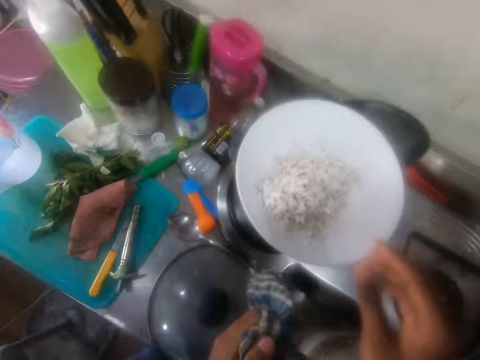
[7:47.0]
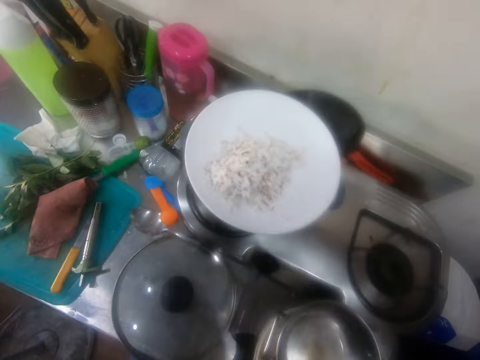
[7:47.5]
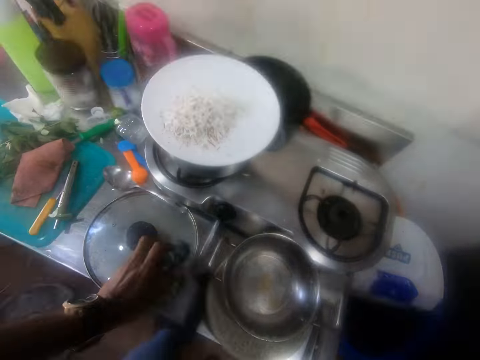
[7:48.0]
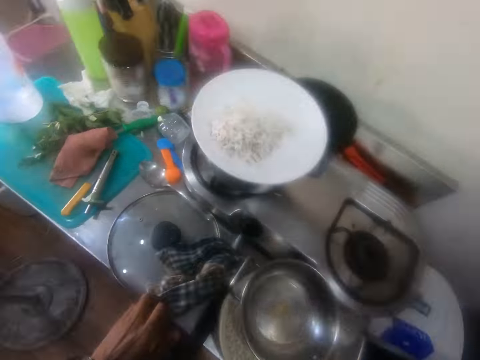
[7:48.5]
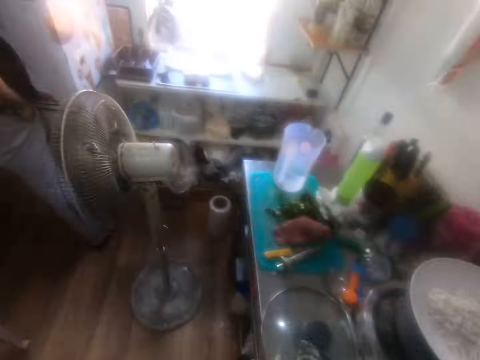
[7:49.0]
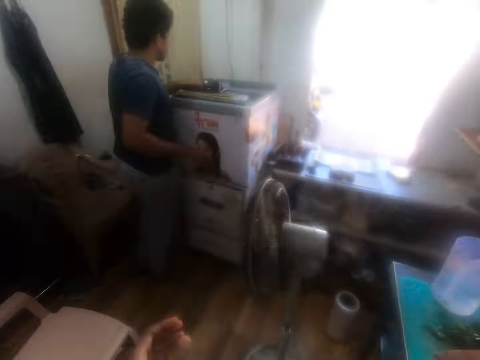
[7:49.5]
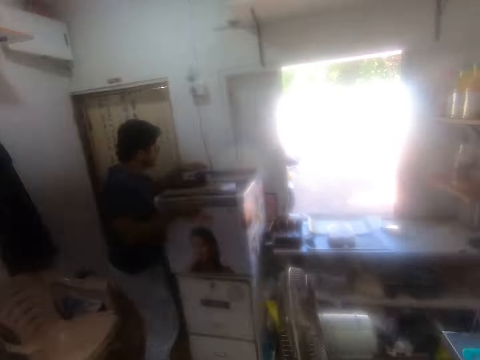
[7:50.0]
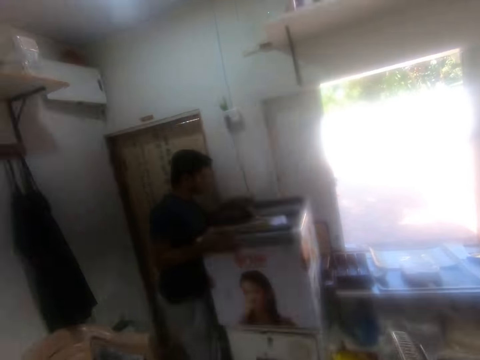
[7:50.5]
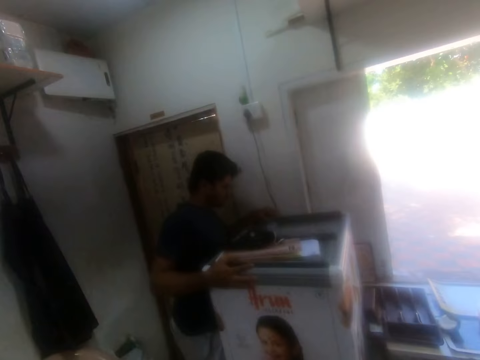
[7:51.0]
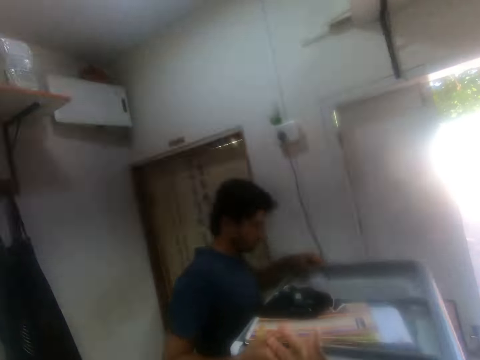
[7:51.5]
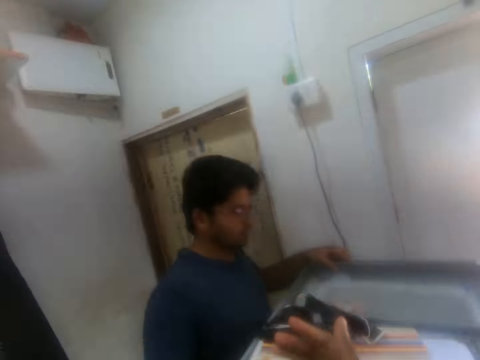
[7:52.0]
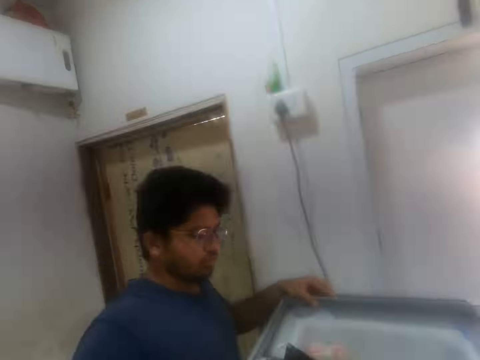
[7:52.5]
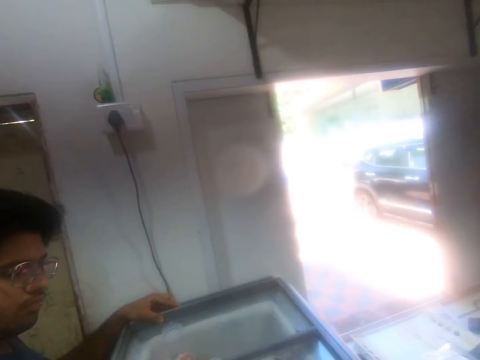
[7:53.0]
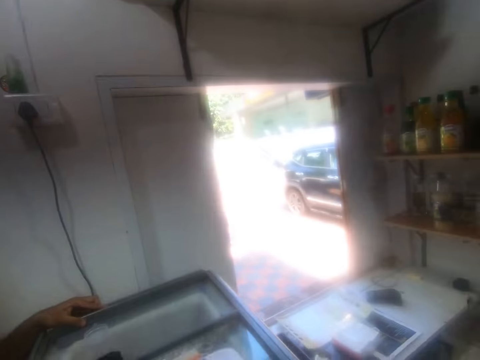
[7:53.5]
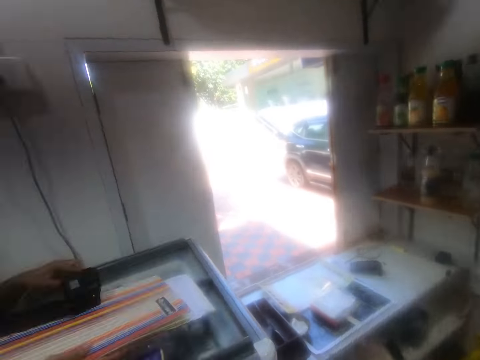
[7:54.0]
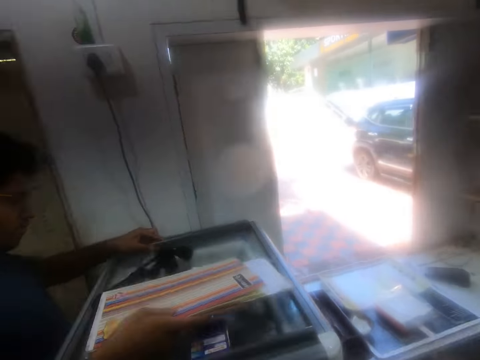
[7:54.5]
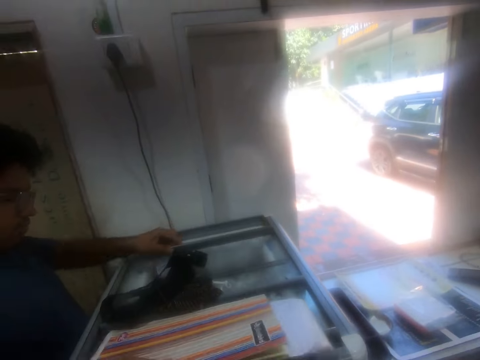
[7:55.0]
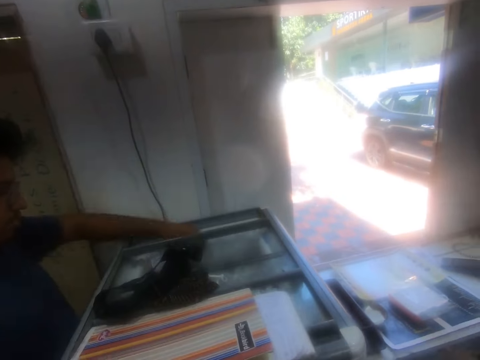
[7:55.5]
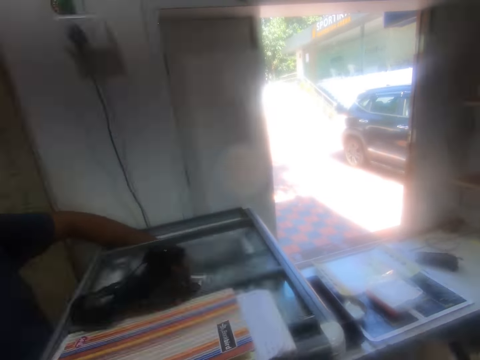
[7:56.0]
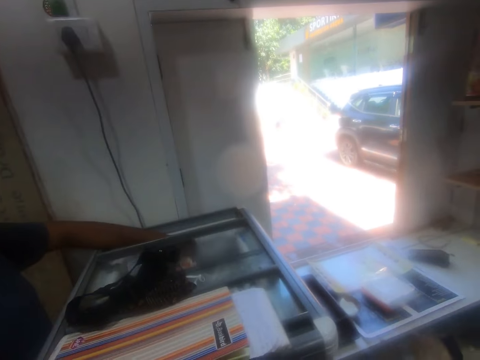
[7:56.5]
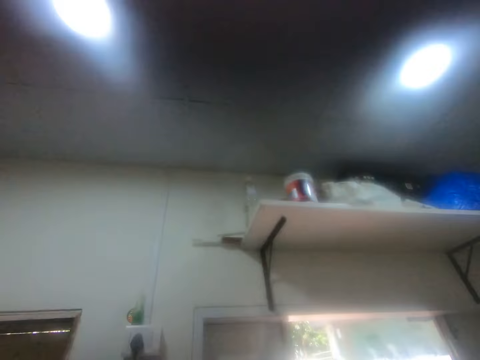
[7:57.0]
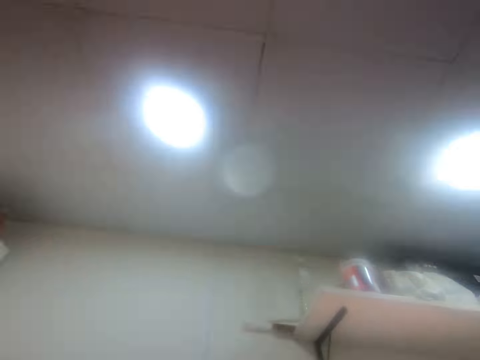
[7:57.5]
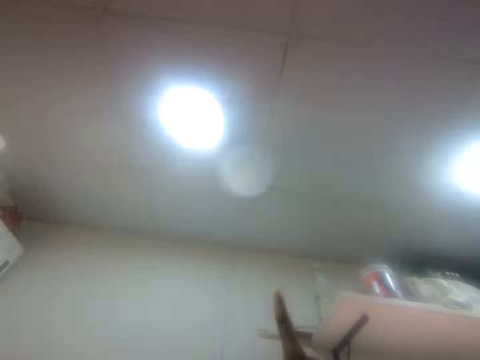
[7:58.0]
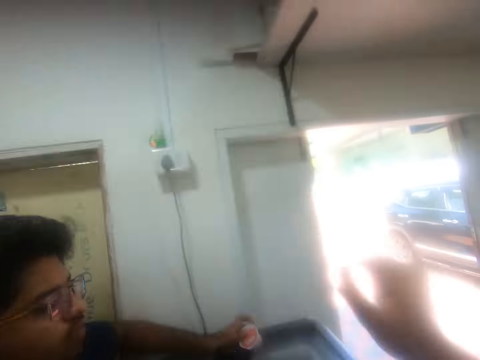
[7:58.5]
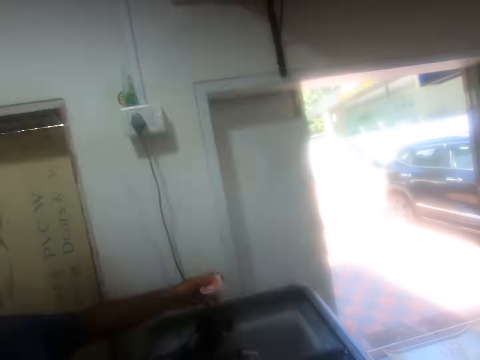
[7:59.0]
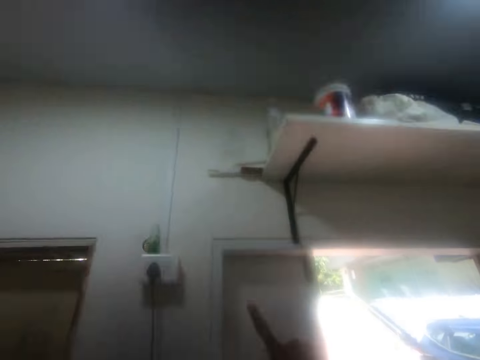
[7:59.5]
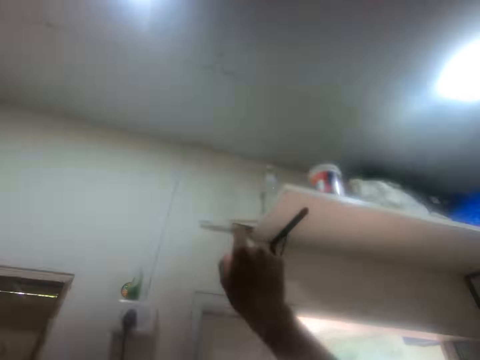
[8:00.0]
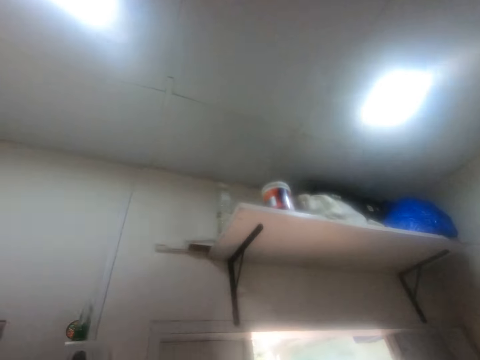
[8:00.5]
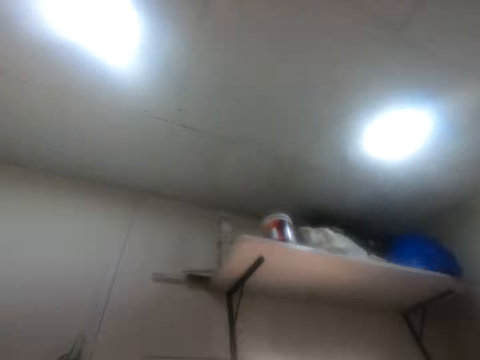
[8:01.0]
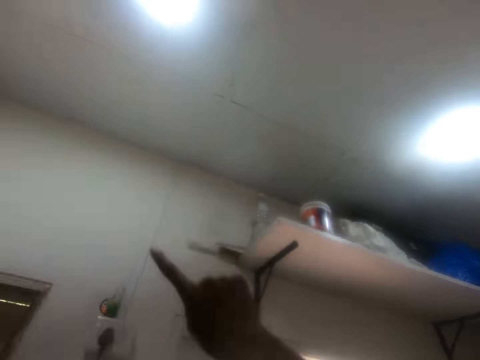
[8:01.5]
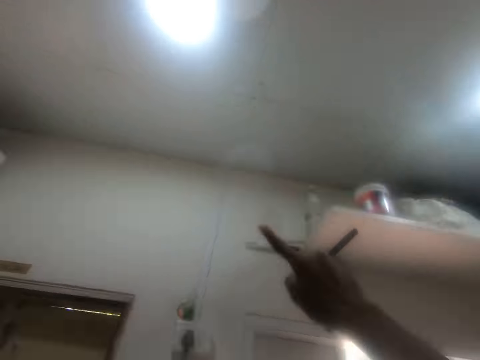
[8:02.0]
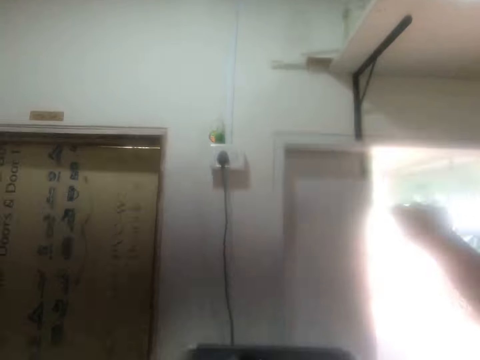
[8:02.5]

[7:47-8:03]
The camera wearer puts the food in the plate. They put the fabric on the table. They walk around the room. They talk to a man. They hold something on the fridge. The man opens a freezer. The camera wearer stares around the room. They make gestures.

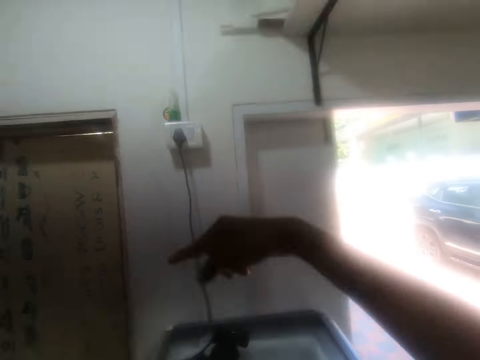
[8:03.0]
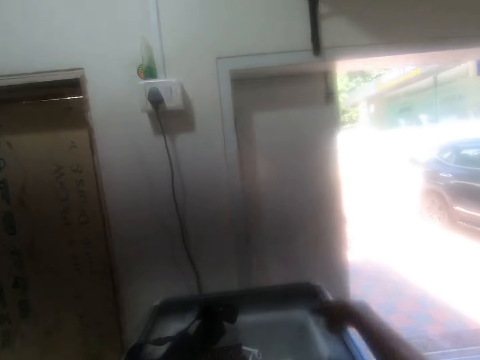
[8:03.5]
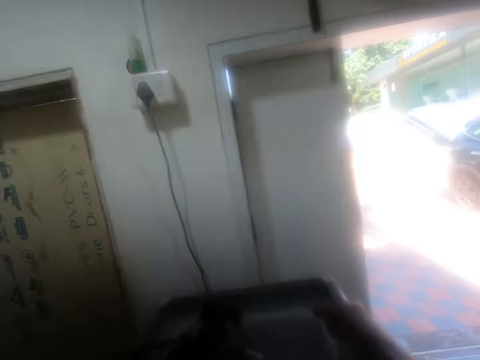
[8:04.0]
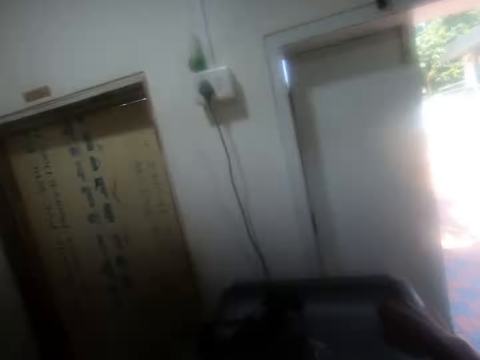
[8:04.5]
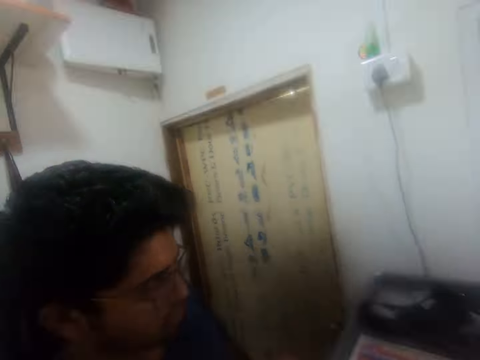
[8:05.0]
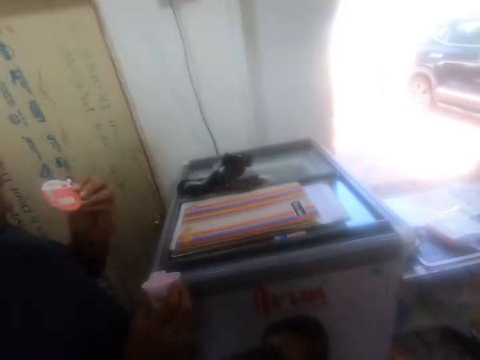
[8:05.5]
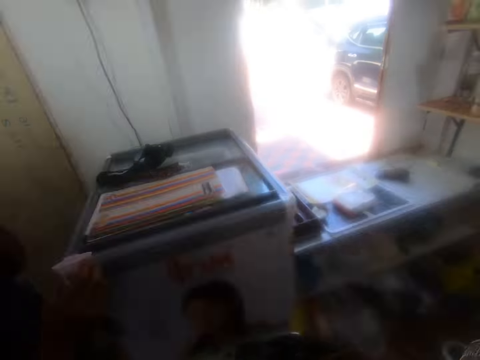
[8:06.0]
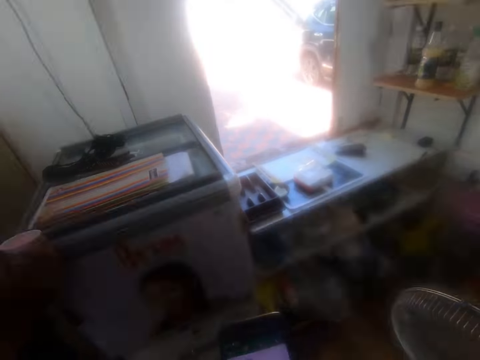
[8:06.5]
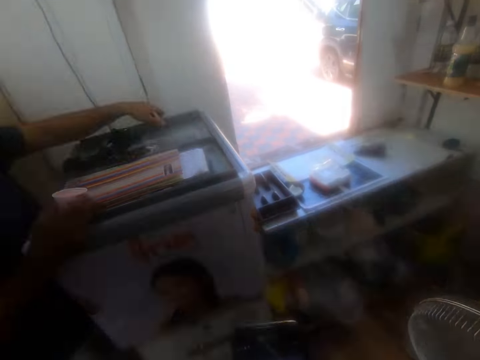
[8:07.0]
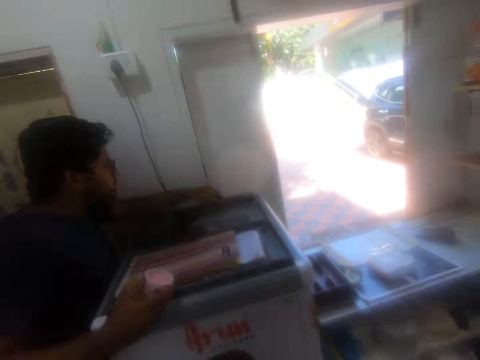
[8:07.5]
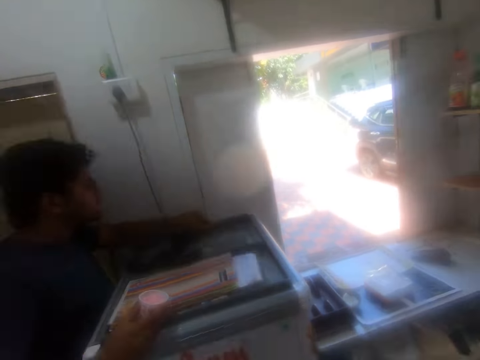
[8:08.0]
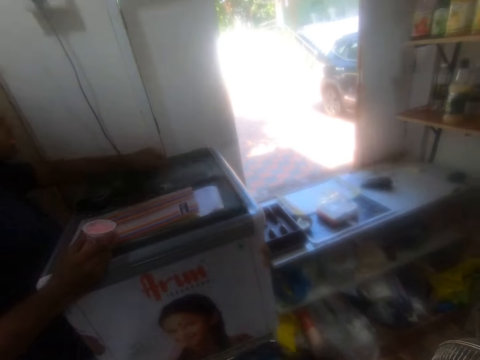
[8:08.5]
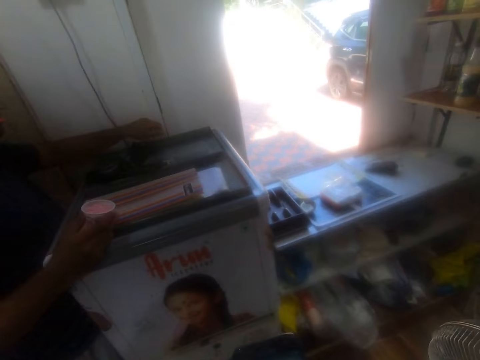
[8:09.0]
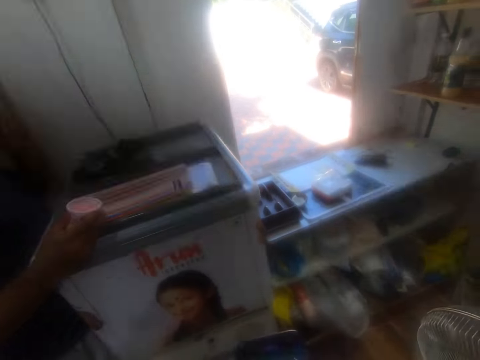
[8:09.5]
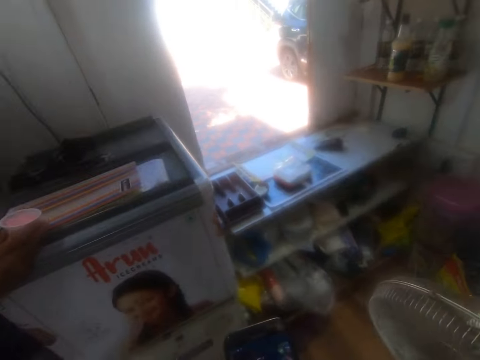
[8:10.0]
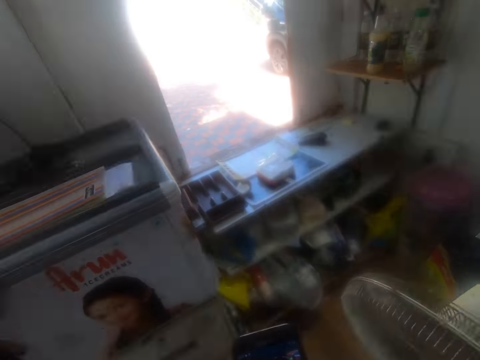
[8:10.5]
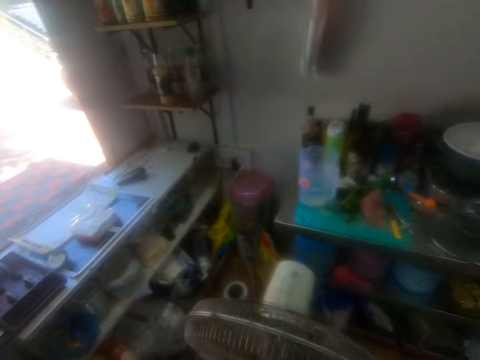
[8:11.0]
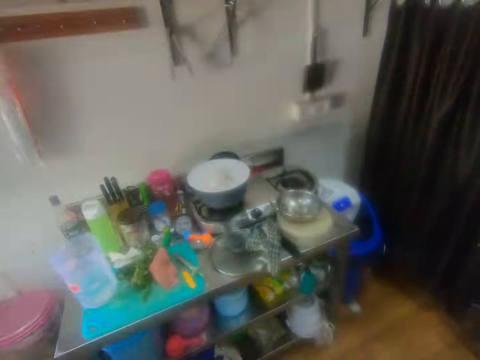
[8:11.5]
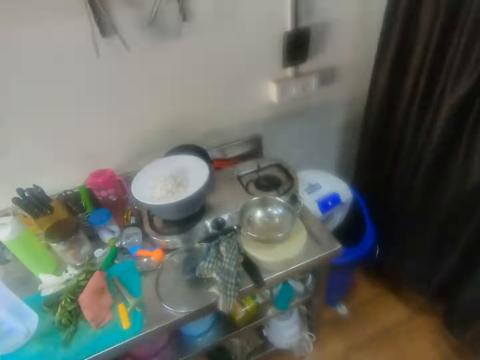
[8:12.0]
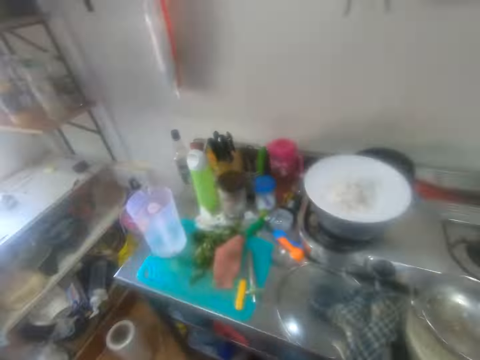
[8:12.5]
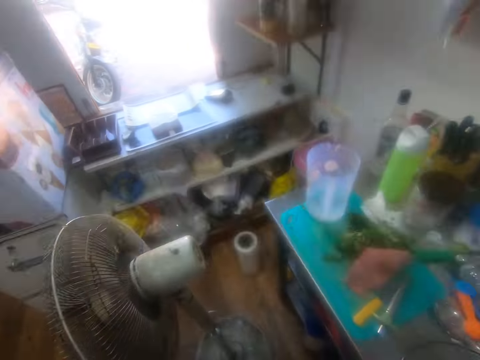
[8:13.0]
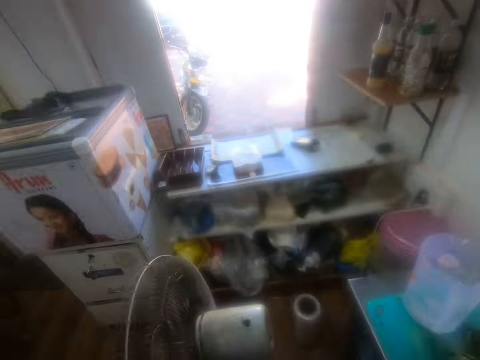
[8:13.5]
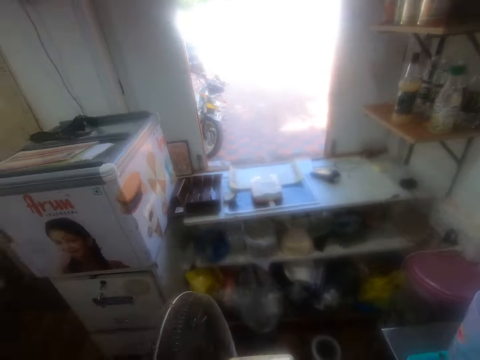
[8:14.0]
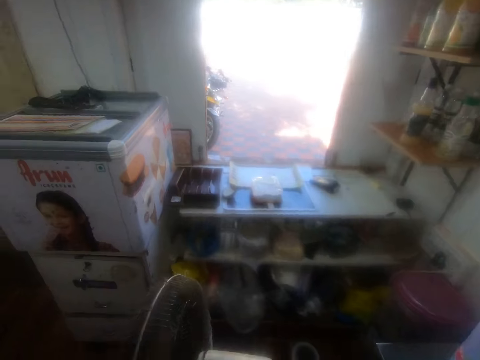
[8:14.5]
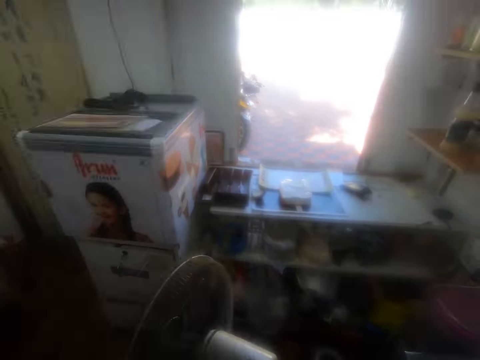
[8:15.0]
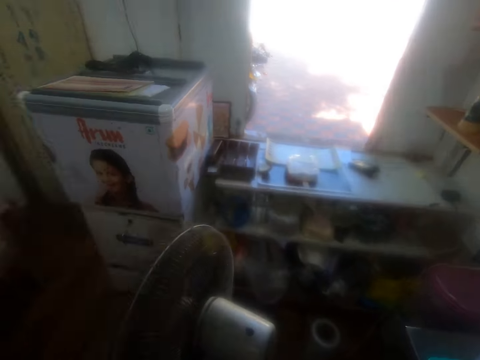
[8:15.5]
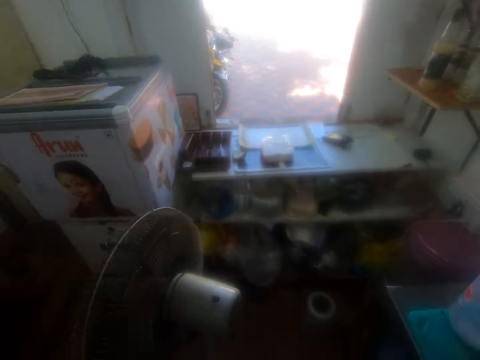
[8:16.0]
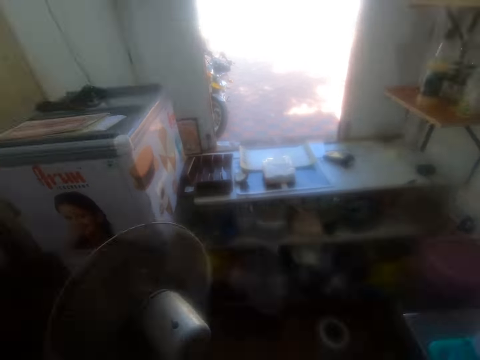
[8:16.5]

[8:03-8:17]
The camera wearer eats something. A person holds a tin. The camera wearer closes the fridge. They walk around the room. They stare around the room. They move the fan on the floor.
